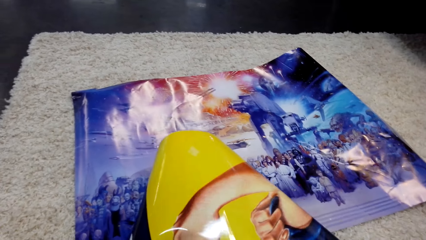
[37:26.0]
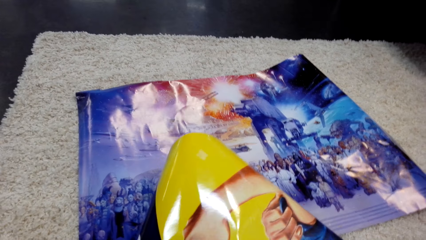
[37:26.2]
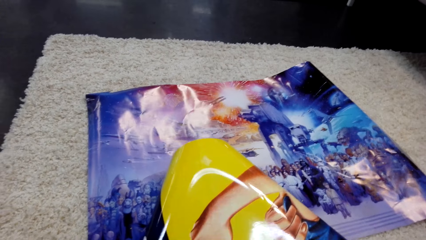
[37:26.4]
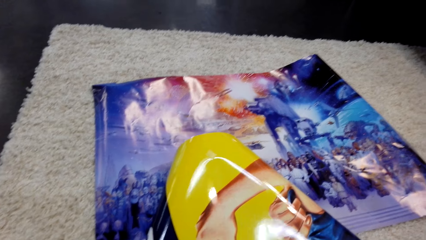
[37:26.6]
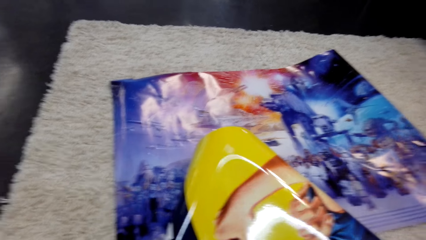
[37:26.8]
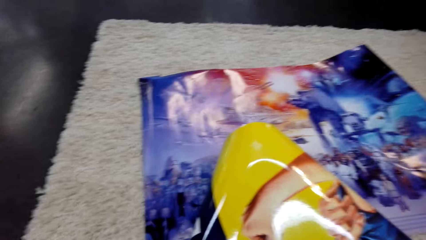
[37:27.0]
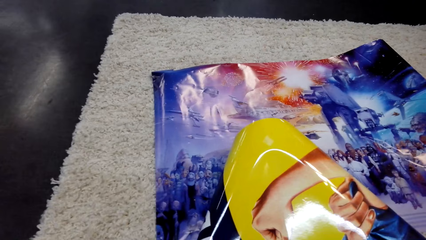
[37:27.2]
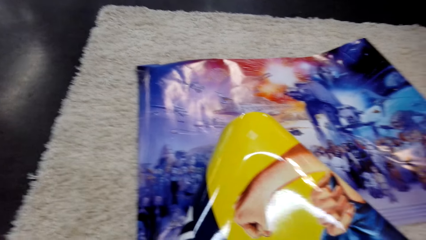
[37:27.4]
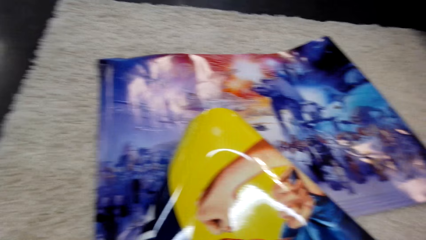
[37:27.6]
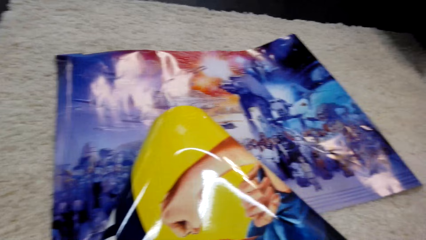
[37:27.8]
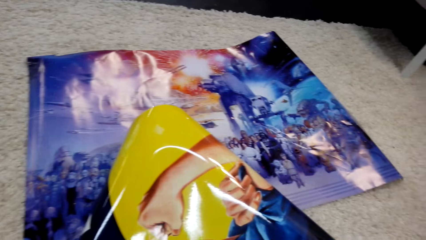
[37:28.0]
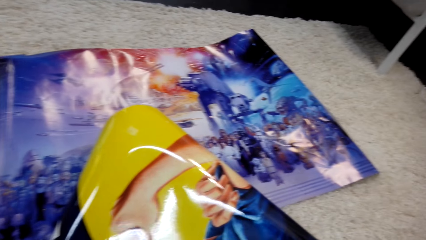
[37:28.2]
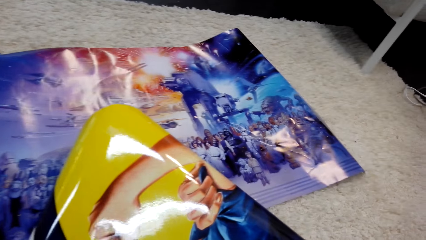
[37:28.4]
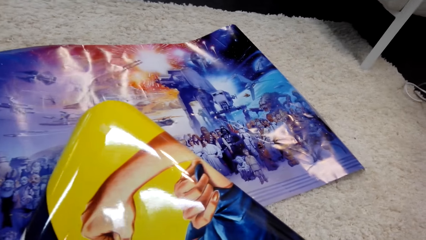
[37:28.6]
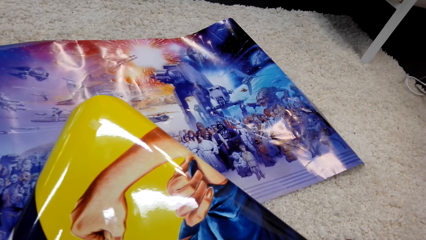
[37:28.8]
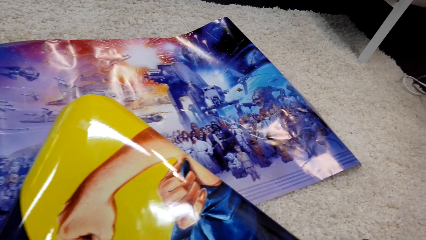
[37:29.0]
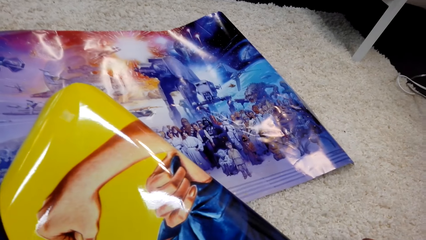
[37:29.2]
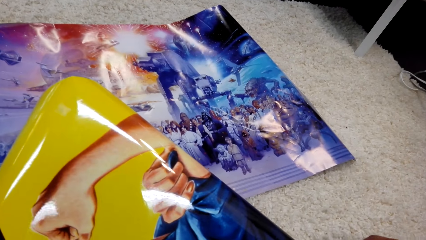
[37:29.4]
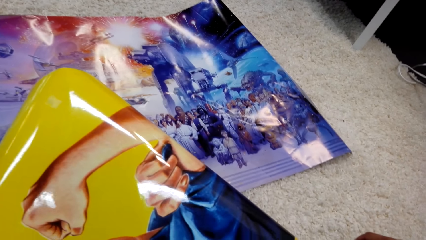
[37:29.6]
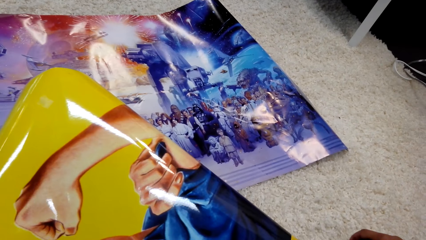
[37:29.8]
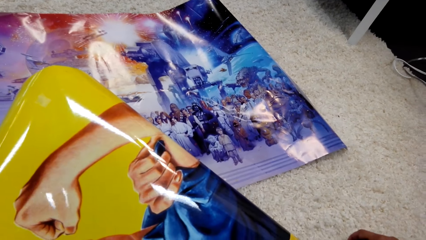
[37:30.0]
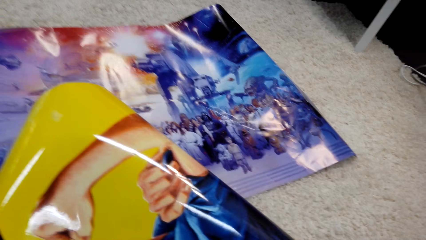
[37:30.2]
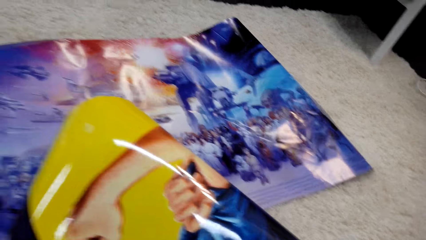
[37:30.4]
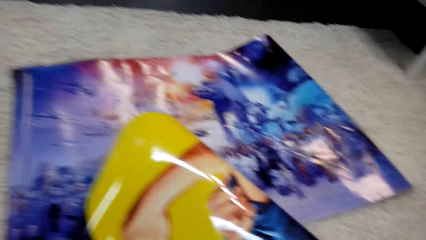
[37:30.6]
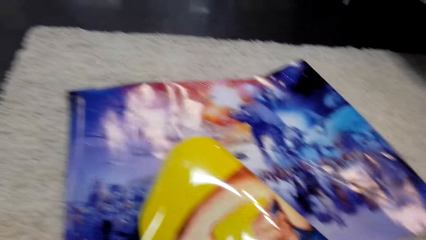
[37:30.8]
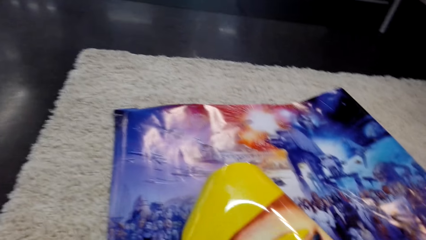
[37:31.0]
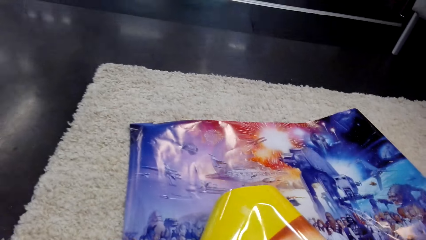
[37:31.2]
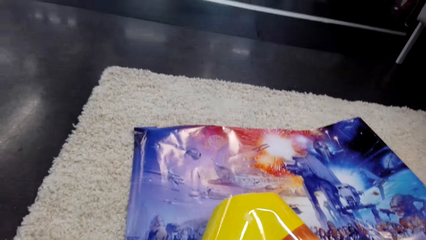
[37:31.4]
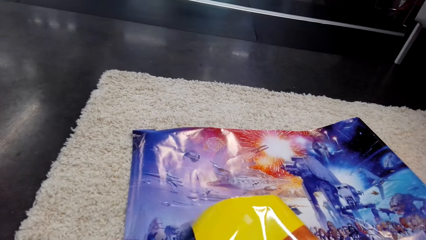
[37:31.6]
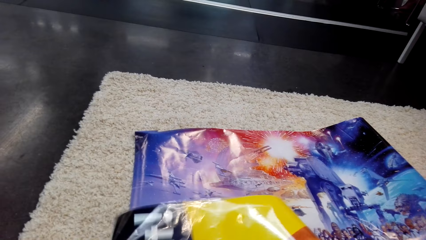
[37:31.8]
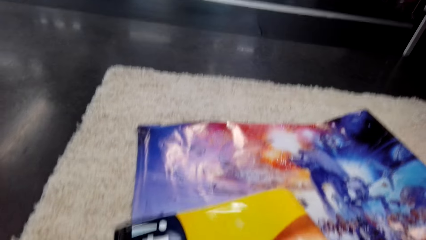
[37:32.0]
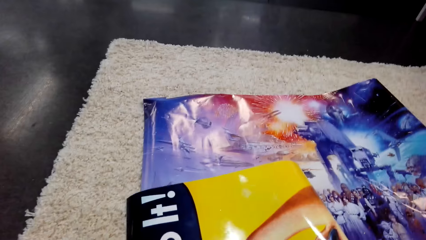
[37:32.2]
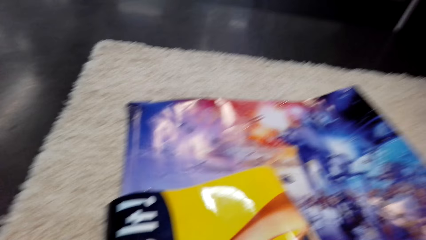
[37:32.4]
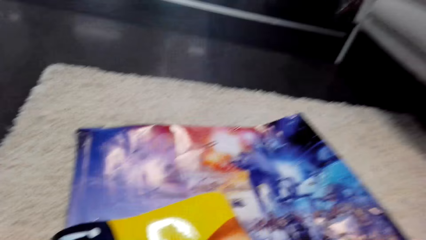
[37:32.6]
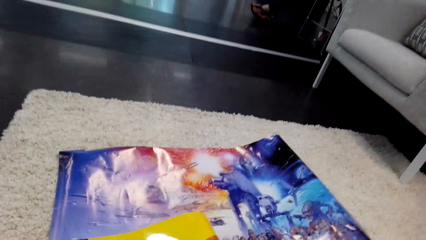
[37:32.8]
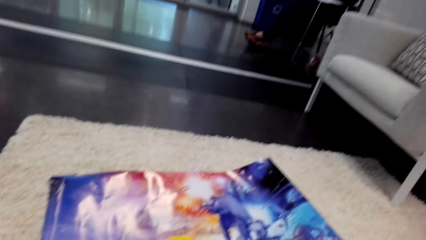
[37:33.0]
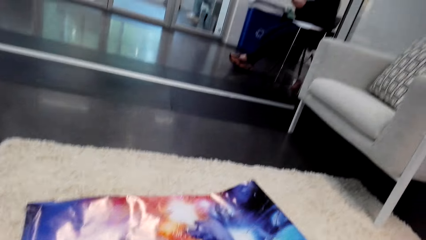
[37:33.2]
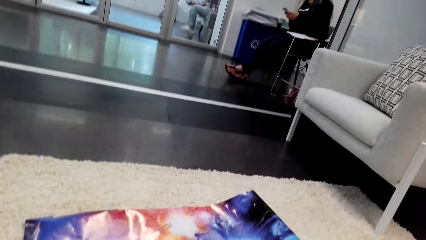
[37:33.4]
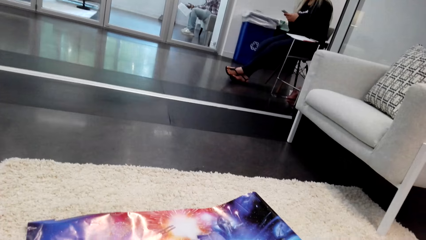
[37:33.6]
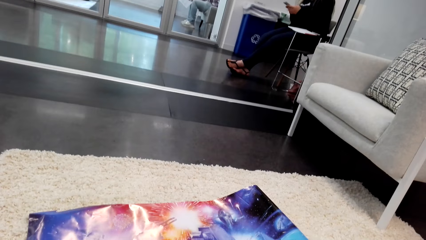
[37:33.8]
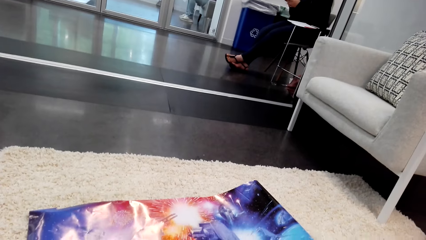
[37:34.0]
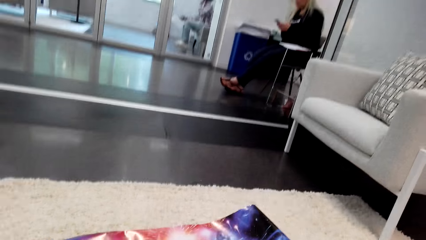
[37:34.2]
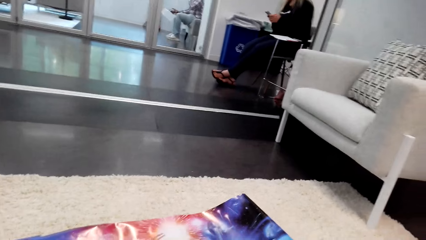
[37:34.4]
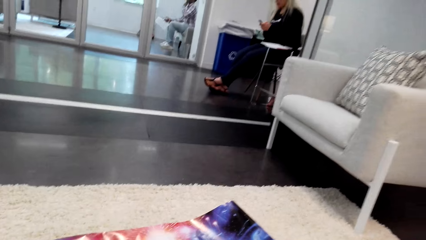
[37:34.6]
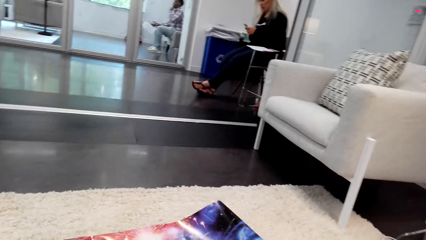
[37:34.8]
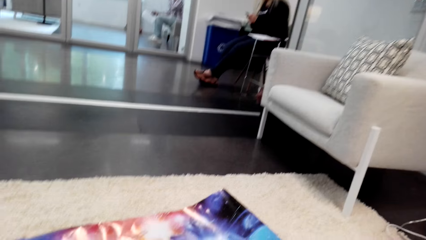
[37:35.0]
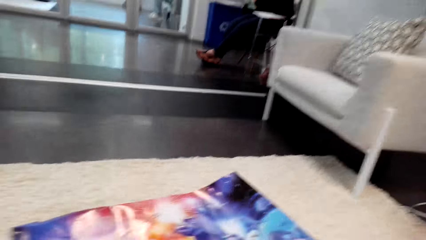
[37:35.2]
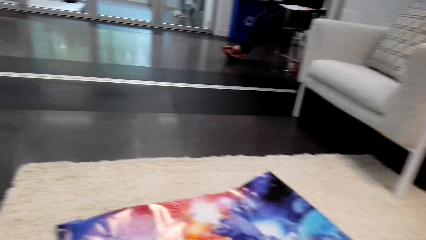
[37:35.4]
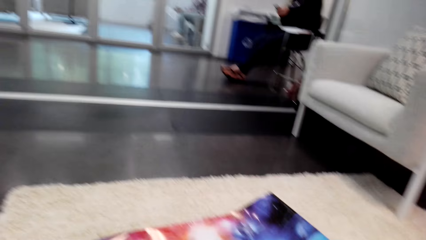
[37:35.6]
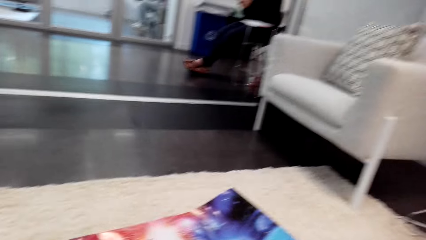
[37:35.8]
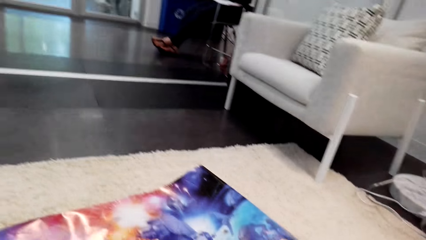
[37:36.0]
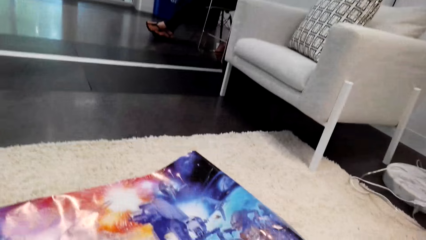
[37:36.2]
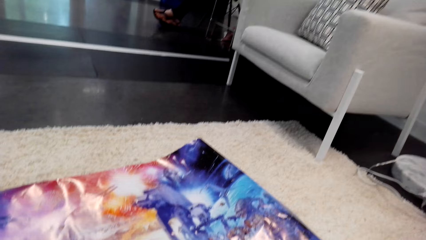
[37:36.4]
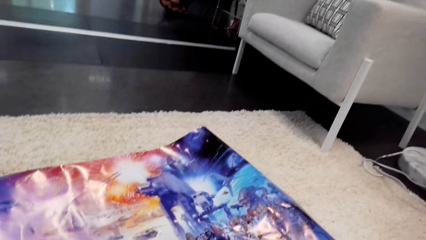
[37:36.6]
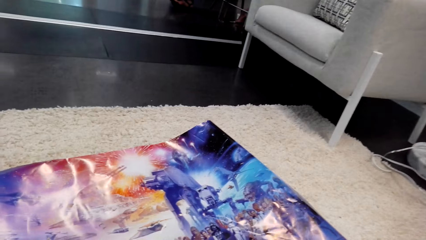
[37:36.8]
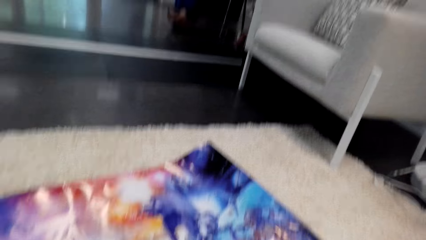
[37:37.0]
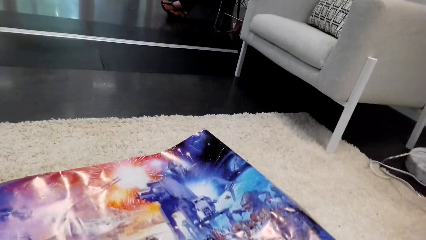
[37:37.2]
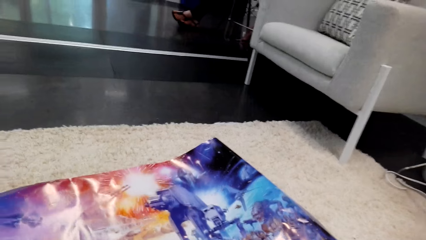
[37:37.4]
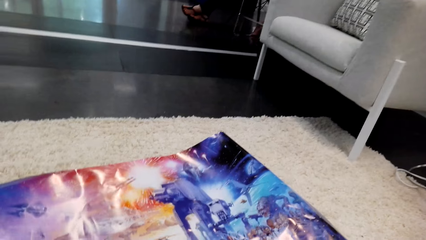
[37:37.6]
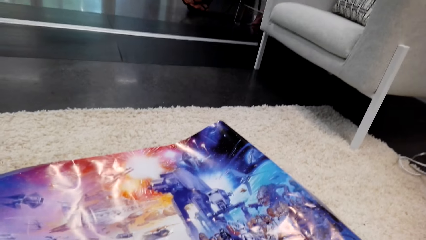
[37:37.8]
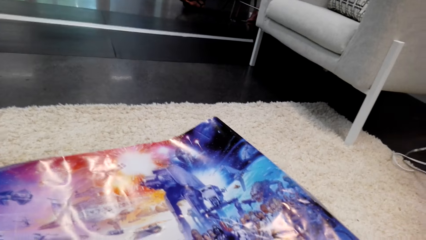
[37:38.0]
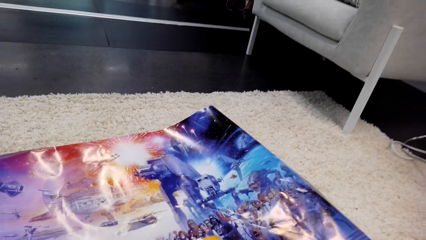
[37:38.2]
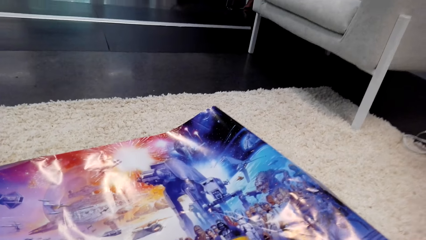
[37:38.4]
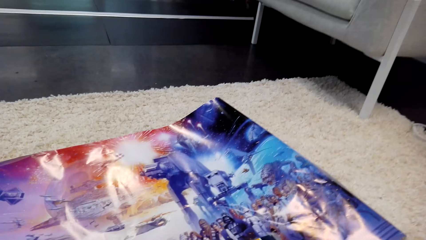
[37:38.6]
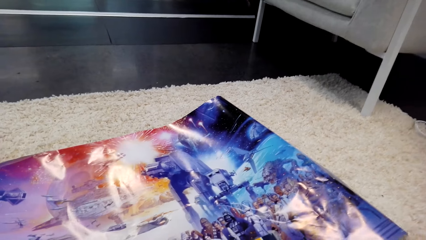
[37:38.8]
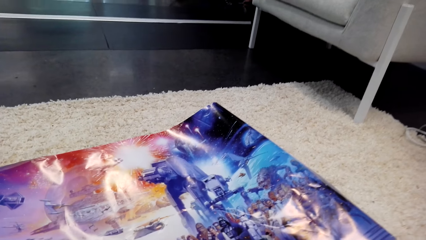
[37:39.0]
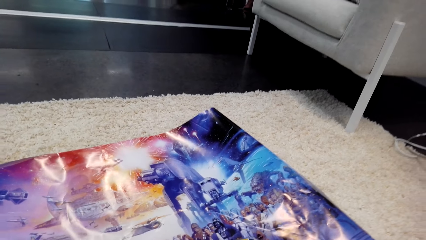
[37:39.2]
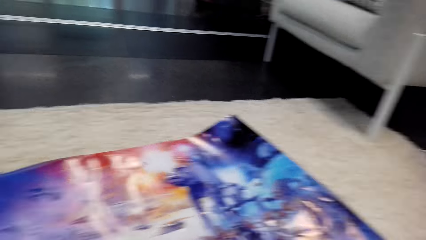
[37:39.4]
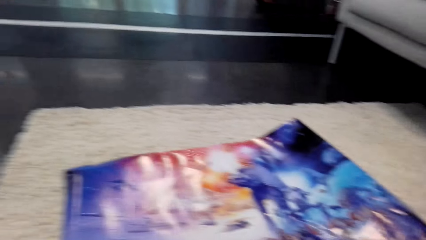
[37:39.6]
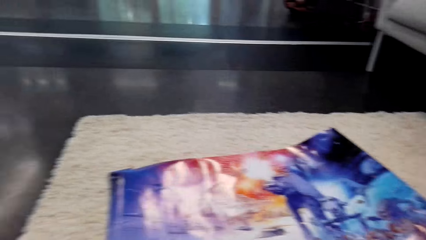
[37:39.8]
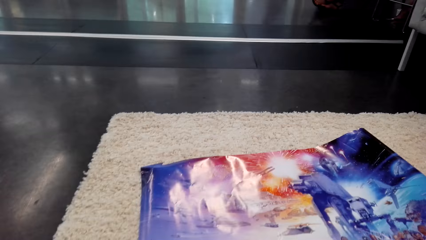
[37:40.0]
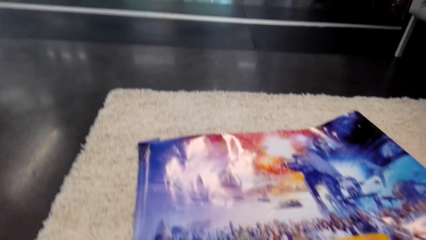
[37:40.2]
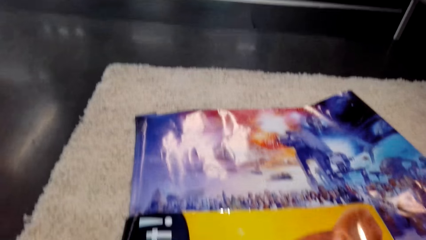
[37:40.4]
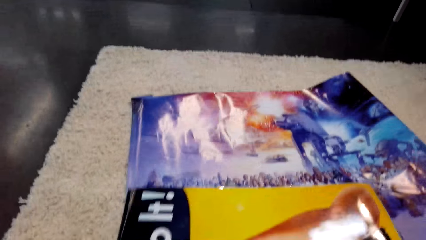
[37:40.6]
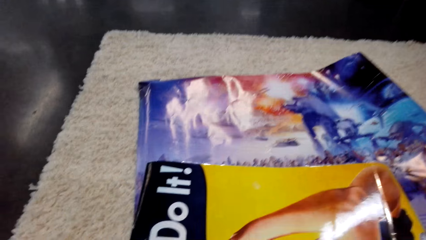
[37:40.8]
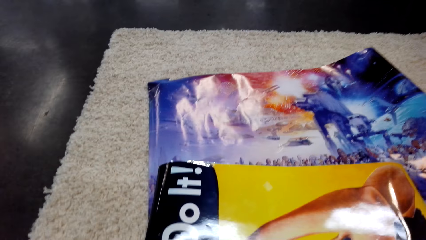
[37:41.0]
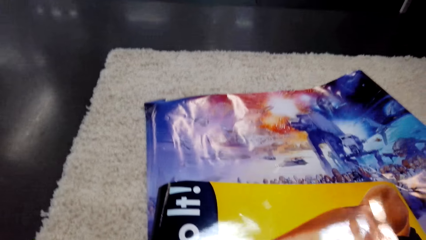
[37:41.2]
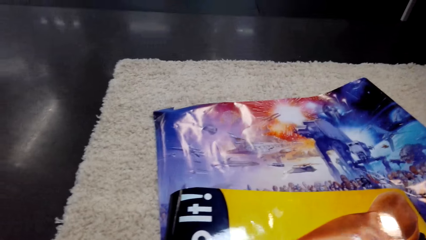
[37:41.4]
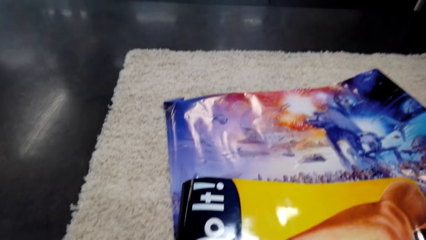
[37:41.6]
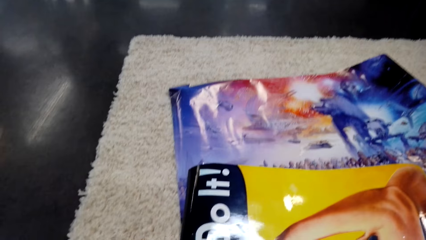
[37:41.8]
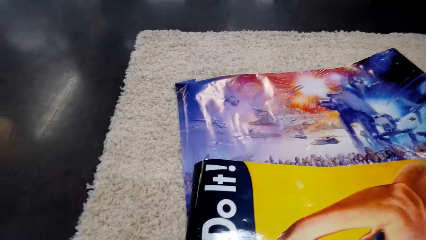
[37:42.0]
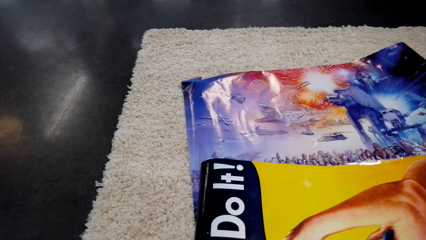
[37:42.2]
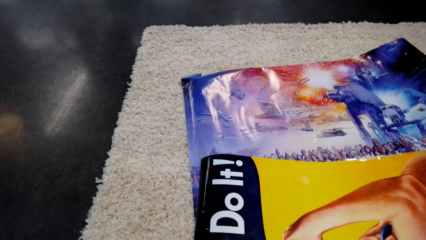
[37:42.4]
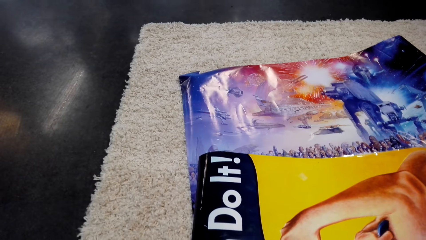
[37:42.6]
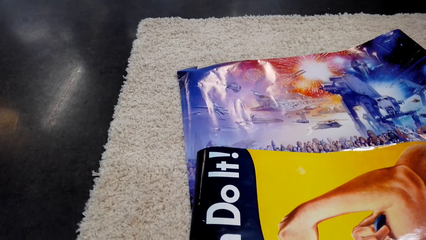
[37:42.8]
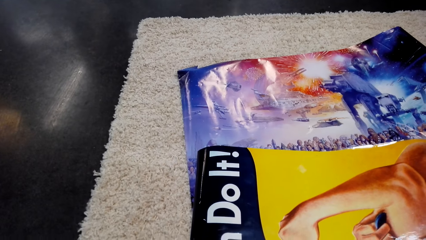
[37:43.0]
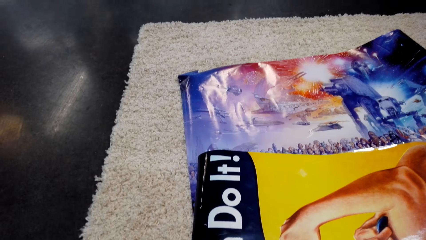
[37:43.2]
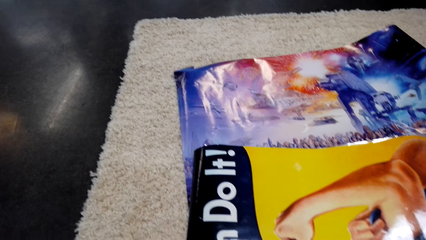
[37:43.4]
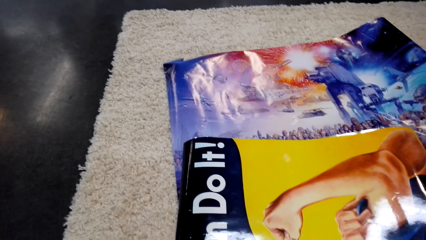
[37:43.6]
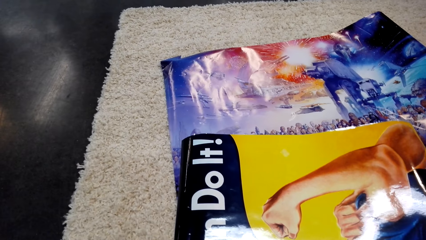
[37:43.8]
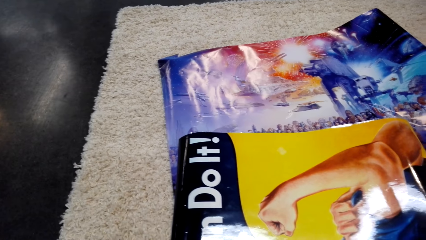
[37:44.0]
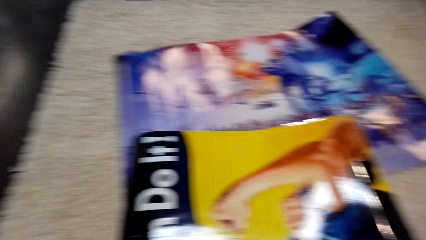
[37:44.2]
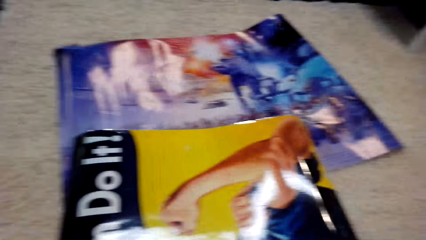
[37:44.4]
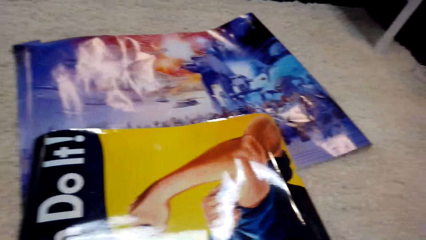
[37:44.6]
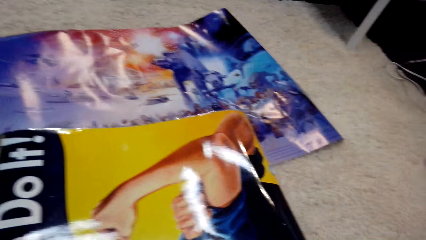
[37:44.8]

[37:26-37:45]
A person converses with the camera wearer. The person dials a phone. The camera wearer converses with the person. They align a wallpaper on the floor. They converse.
